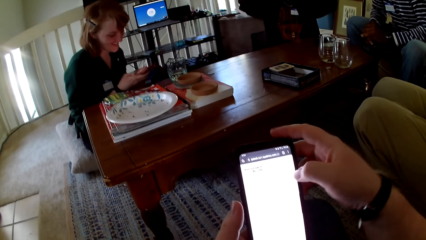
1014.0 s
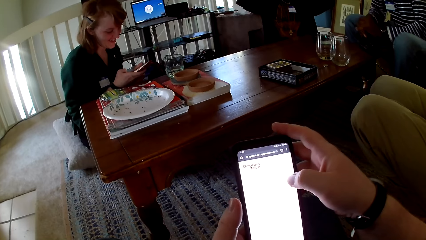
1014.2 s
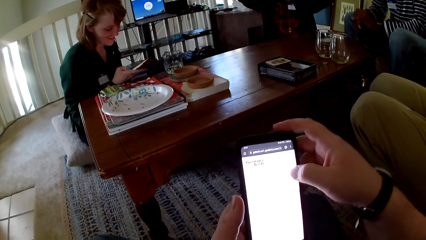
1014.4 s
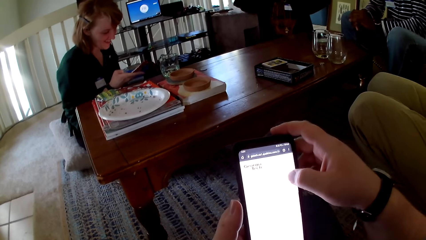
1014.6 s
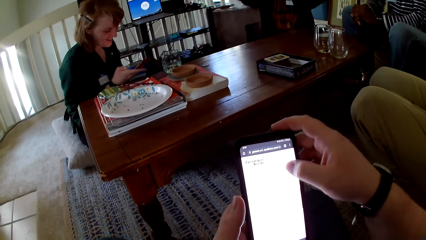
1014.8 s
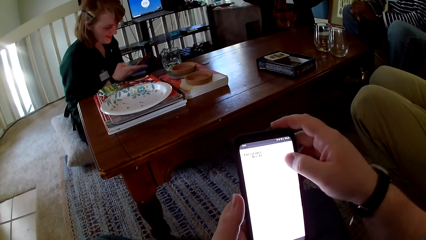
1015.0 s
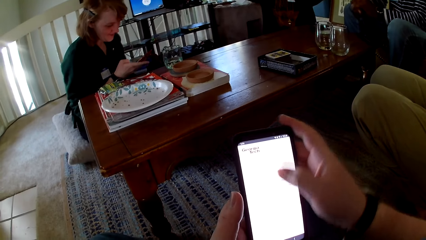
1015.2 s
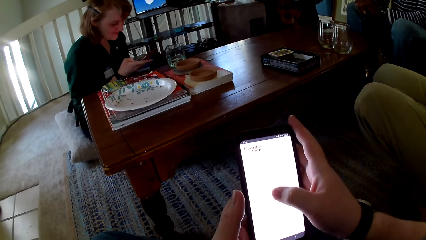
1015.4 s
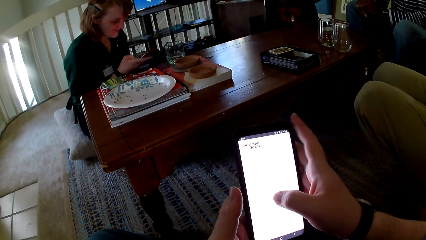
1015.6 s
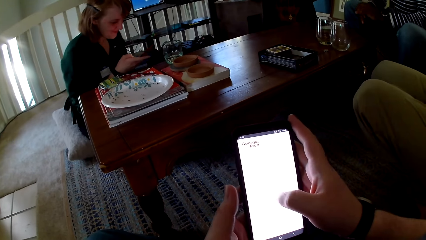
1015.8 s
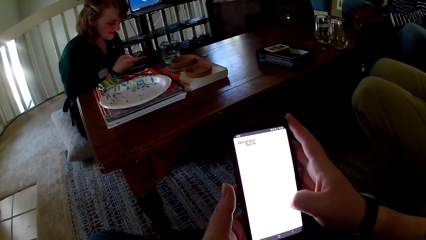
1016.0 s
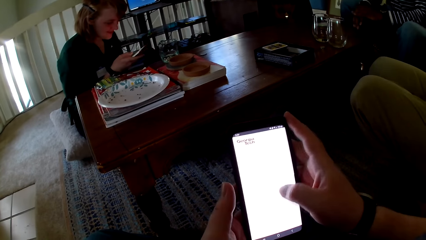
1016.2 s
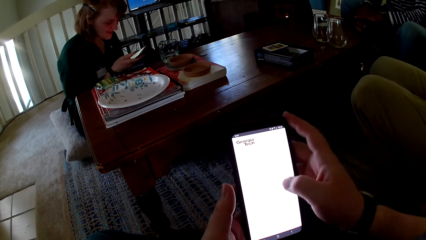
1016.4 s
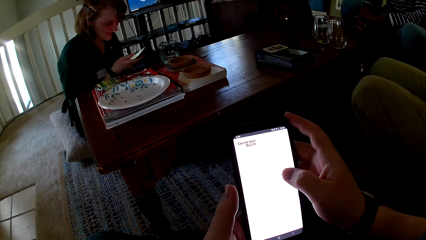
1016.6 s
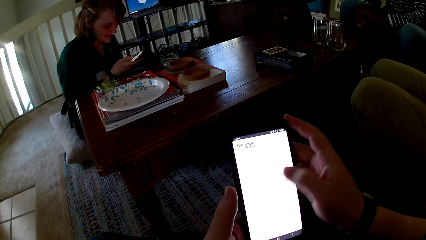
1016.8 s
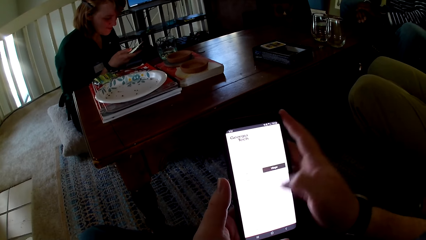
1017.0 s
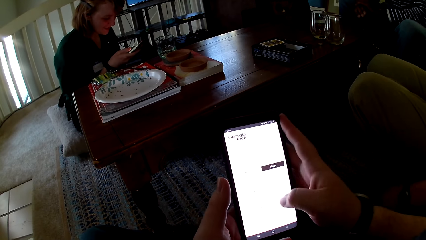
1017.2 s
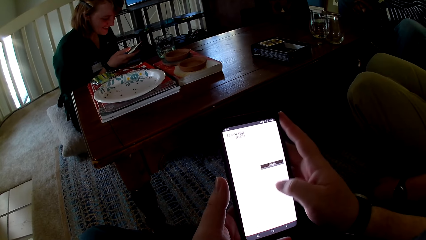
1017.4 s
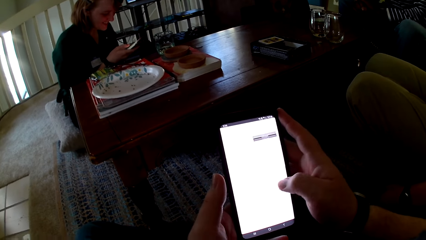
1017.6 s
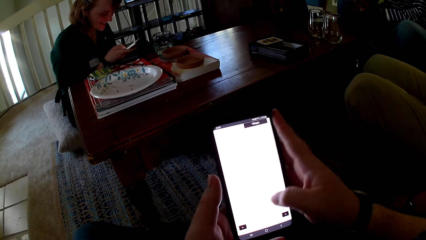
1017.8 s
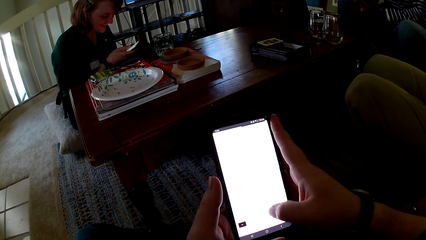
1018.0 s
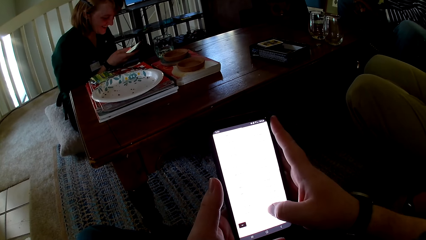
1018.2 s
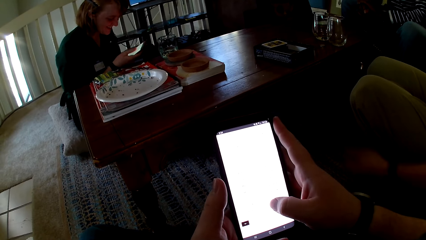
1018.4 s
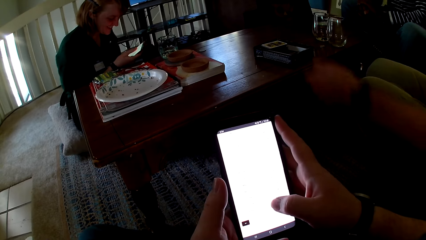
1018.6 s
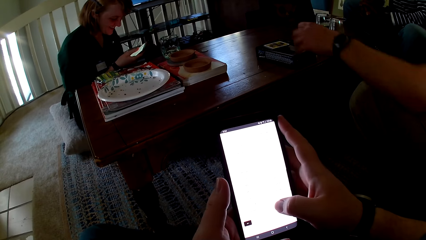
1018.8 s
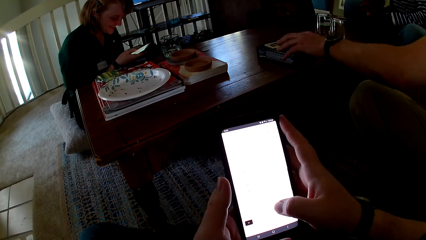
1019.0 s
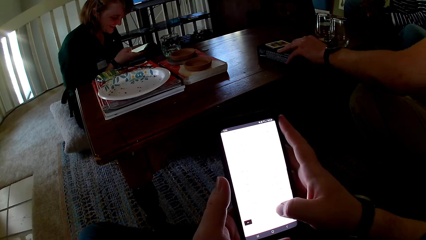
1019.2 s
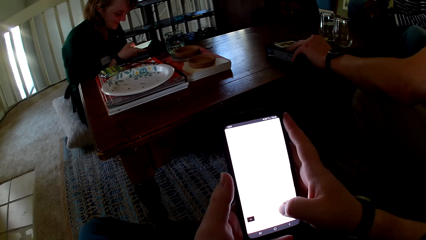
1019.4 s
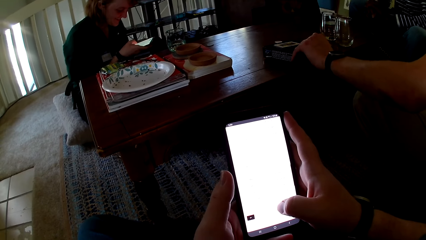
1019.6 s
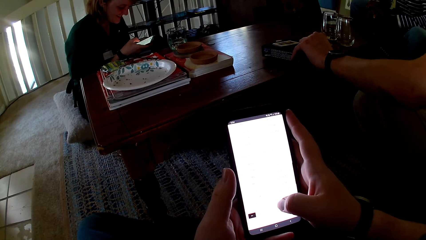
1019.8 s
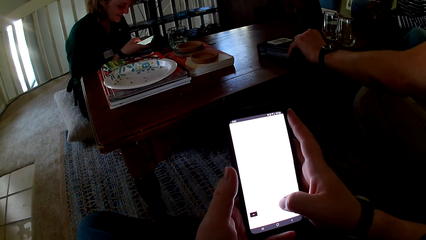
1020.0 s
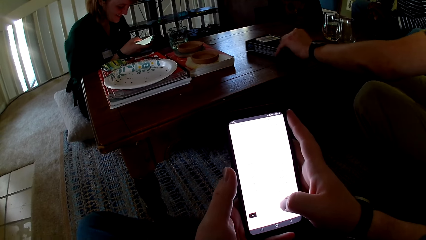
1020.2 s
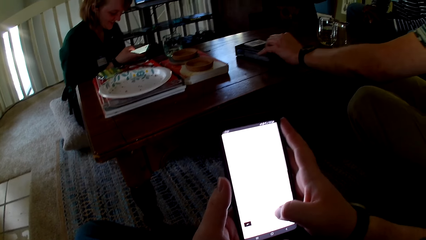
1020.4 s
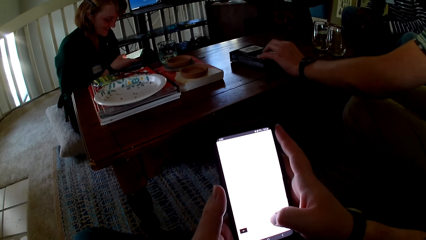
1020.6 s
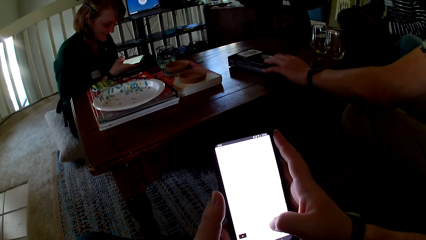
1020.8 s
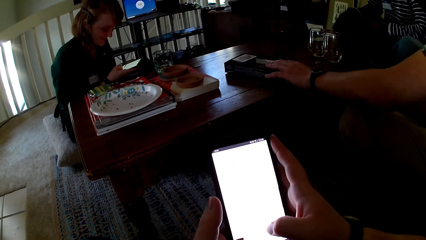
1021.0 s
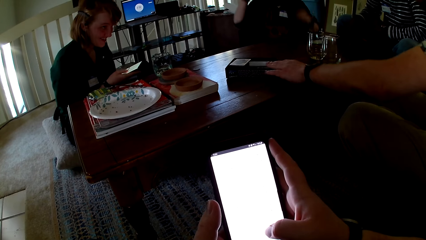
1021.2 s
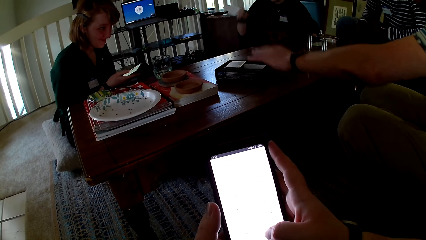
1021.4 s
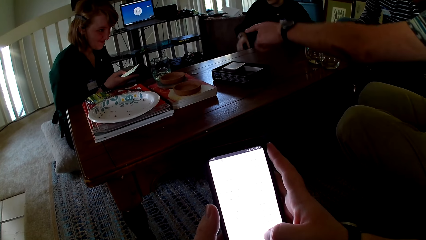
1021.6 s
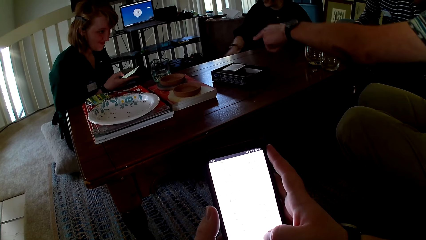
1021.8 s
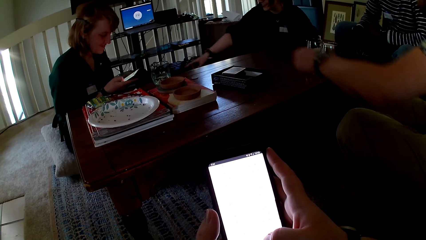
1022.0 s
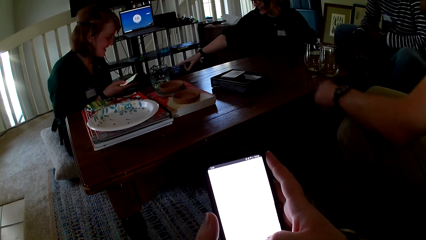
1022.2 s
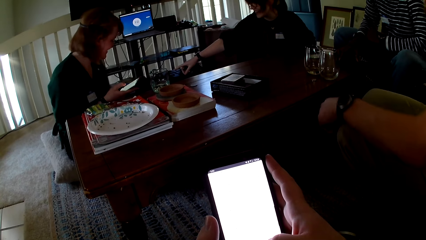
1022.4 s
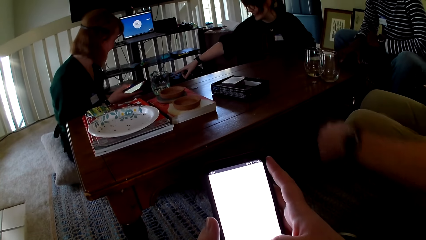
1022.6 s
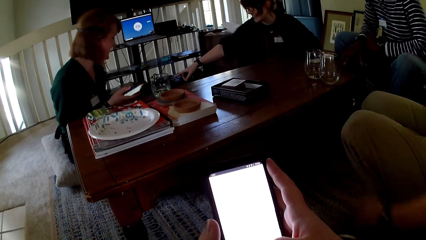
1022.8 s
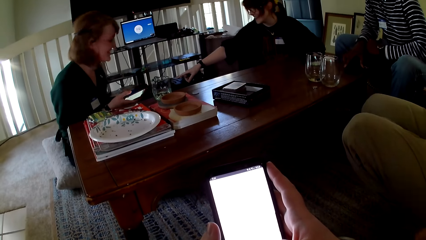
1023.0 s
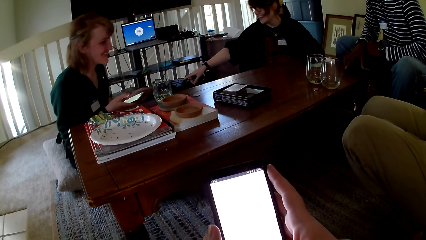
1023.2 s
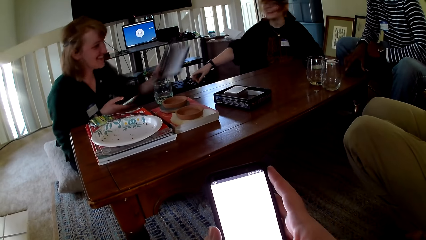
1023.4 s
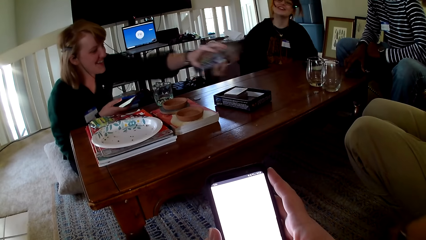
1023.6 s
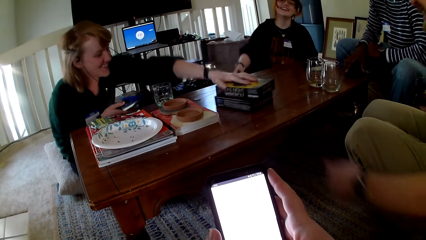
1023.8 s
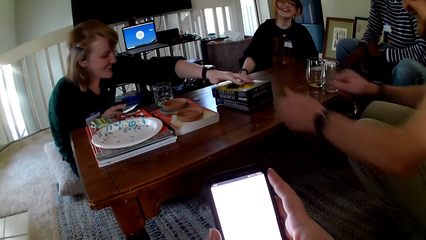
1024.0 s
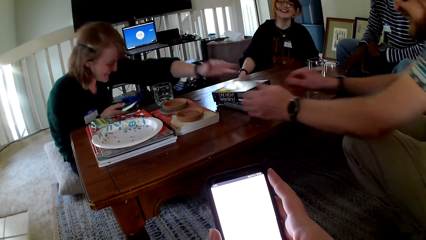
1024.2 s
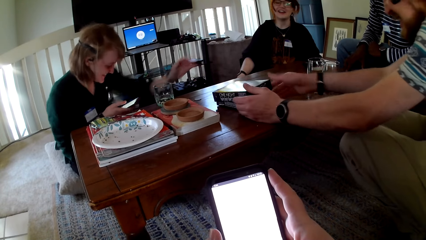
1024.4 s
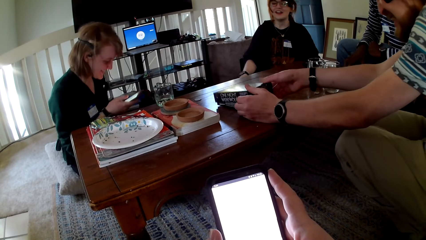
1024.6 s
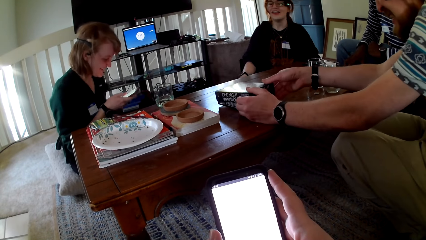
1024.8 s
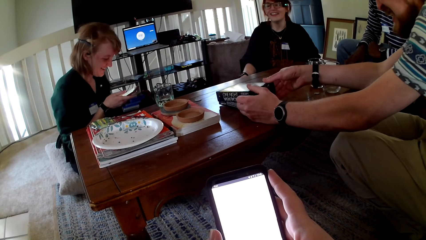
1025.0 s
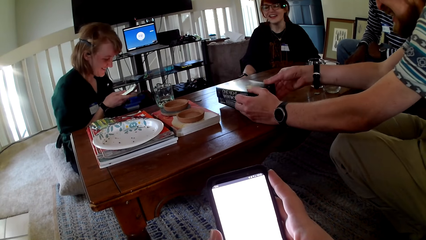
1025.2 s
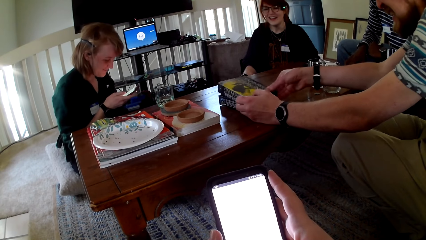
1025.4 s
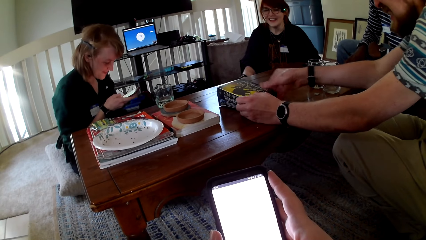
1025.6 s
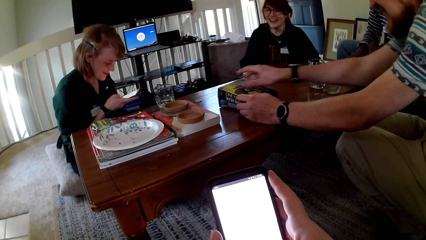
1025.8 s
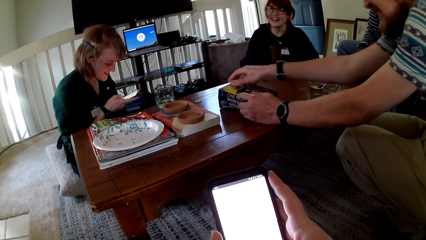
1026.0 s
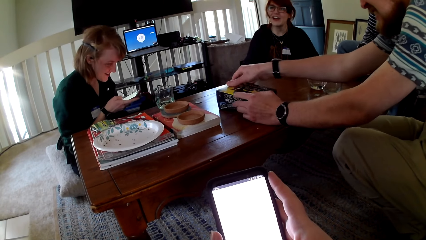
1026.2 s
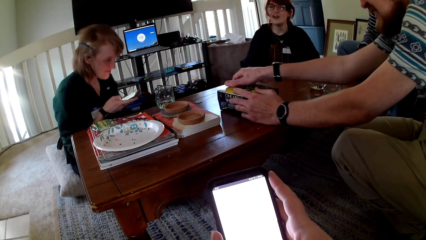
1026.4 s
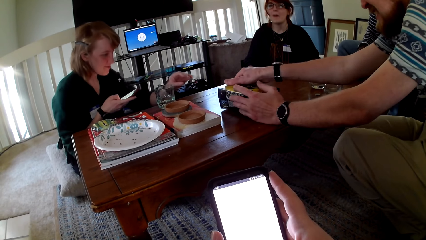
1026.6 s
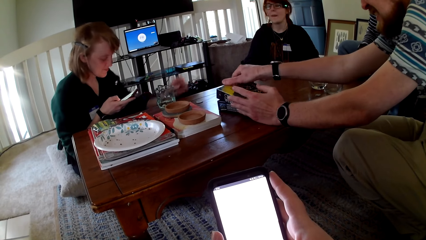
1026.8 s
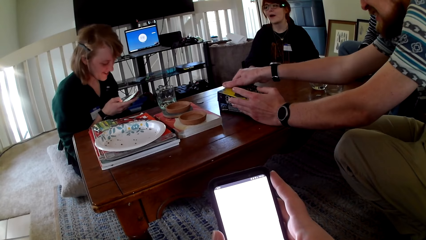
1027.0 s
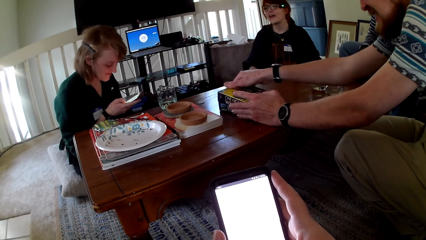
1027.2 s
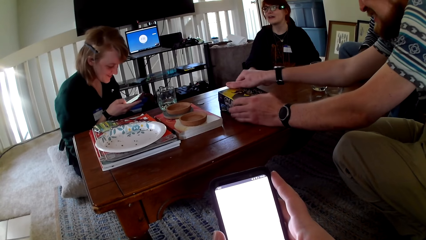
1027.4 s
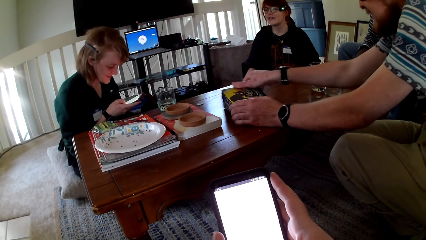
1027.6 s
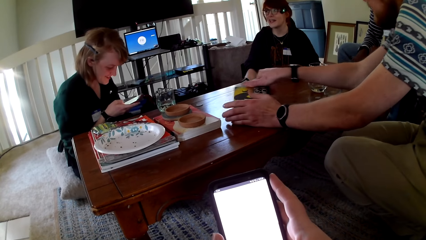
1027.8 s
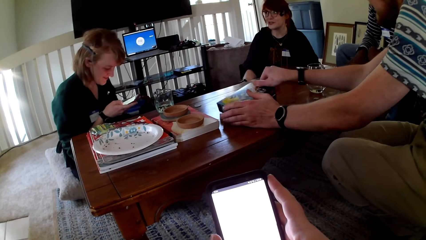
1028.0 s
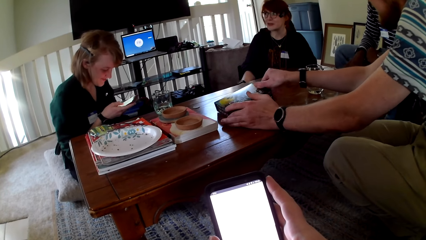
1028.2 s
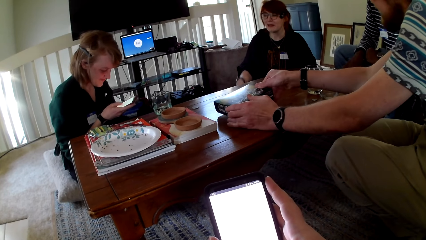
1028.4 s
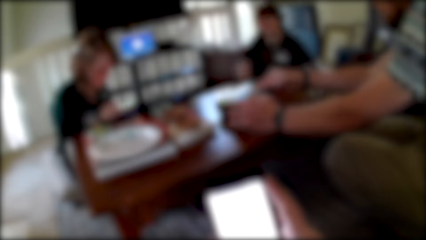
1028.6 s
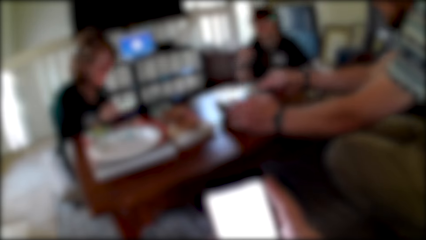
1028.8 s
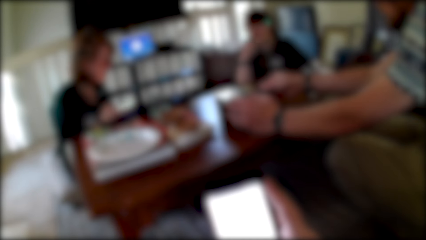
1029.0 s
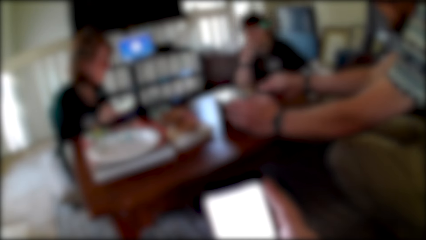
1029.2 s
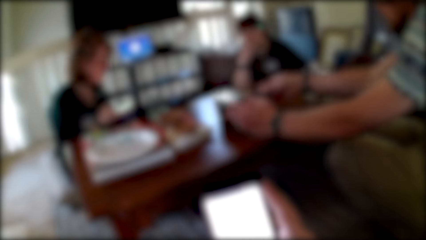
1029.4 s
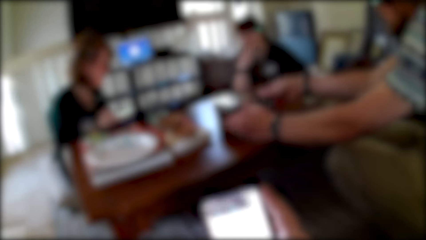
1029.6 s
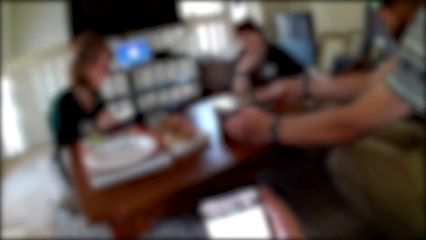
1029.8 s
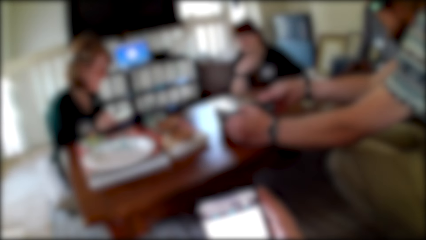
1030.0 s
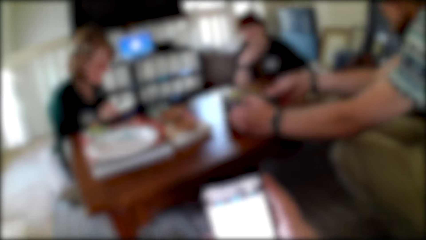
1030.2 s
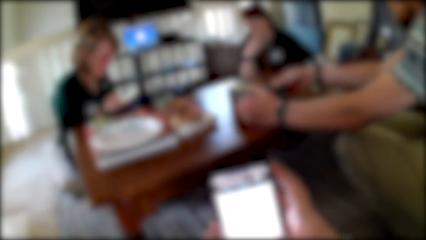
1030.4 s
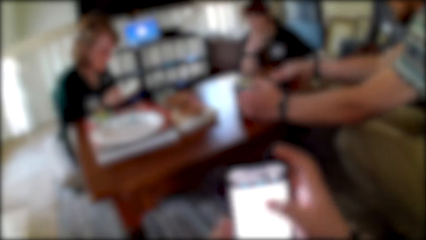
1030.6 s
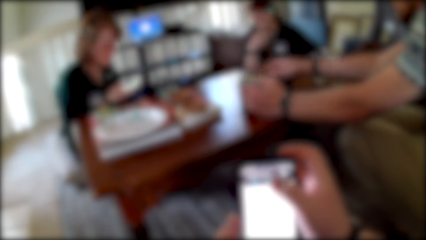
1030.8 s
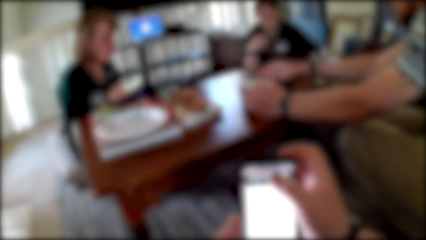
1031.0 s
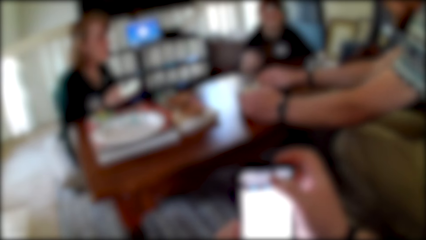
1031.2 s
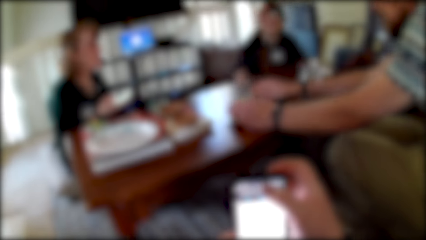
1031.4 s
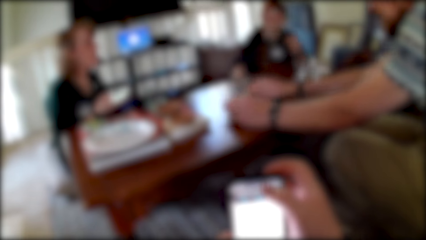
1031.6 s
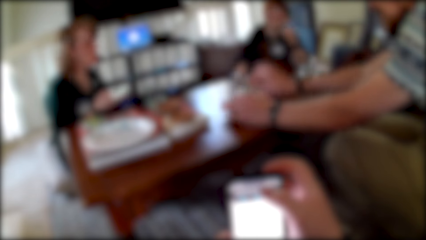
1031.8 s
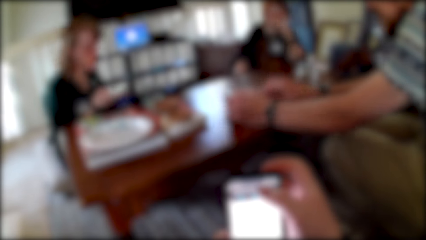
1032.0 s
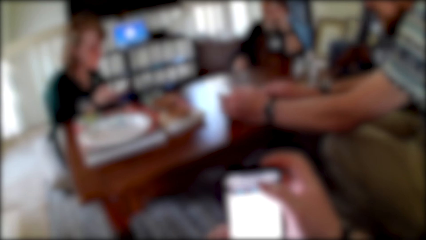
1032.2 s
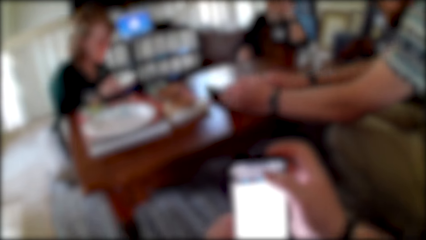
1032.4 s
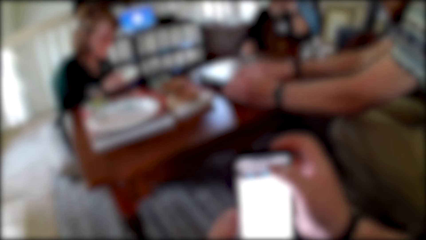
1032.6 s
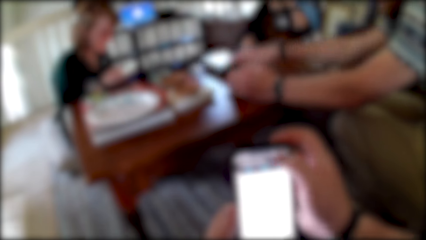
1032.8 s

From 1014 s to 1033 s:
The camera wearer operates the phone. A woman operates her phone. A man drags the box on the table. The camera wearer operates the phone. The woman closes the box. The man closes the box with both hands. The woman operates her phone. A person touches cards. The camera wearer operates the phone.
